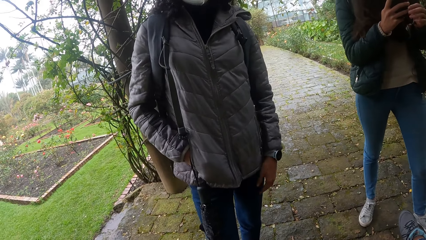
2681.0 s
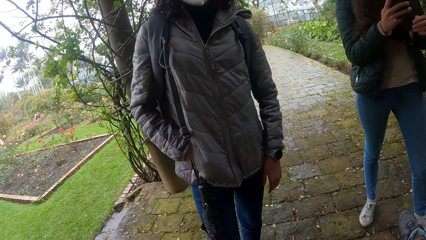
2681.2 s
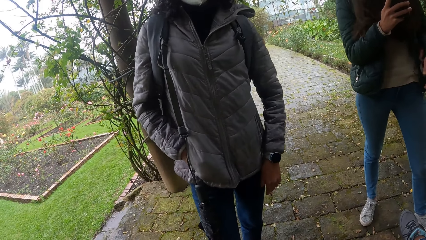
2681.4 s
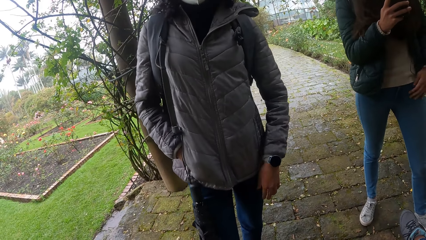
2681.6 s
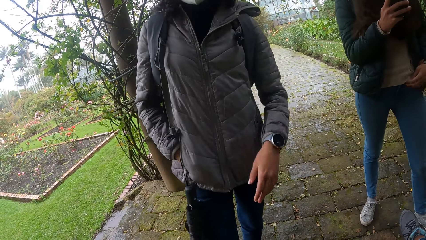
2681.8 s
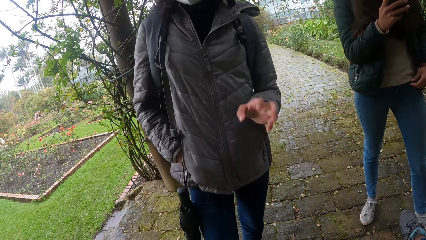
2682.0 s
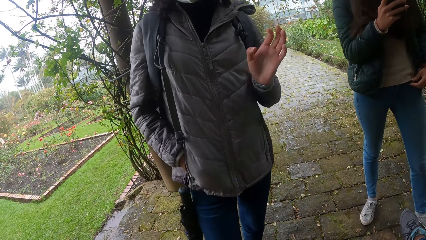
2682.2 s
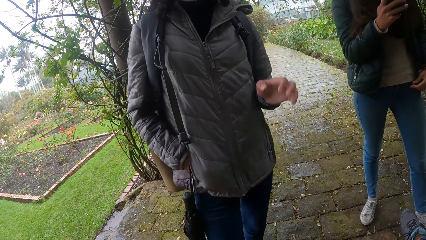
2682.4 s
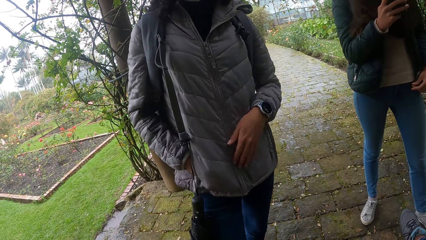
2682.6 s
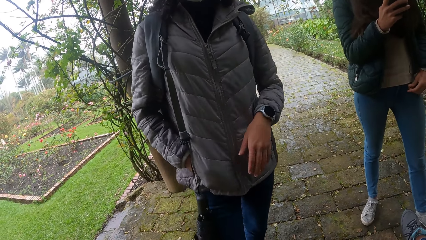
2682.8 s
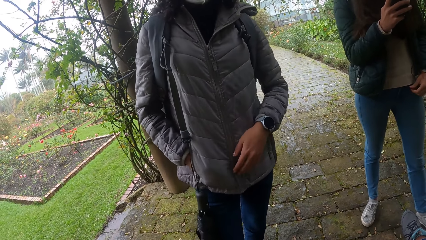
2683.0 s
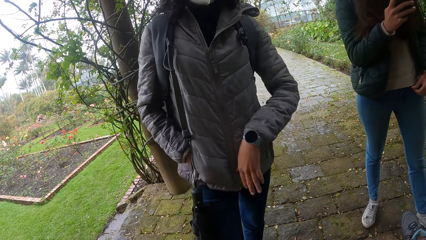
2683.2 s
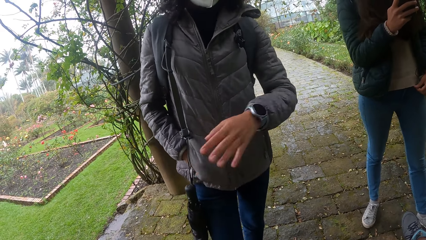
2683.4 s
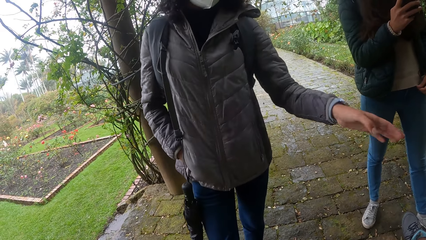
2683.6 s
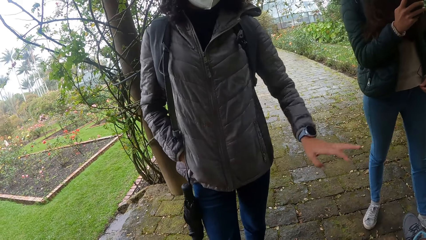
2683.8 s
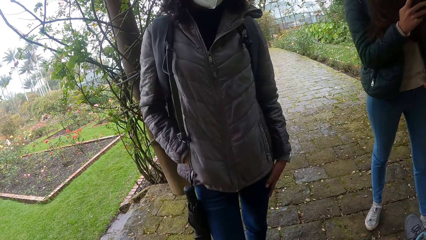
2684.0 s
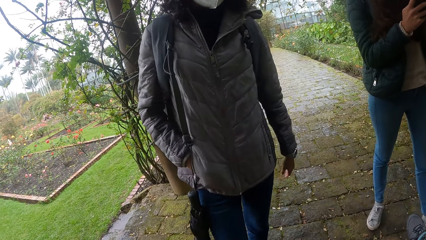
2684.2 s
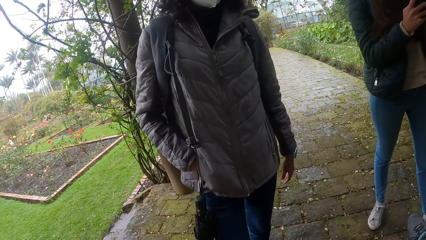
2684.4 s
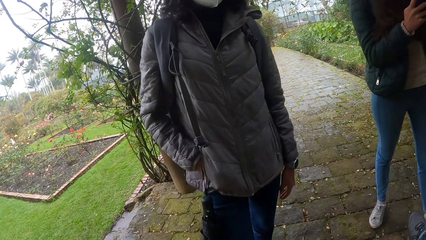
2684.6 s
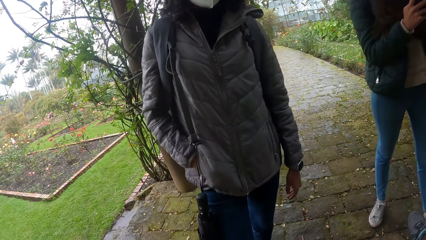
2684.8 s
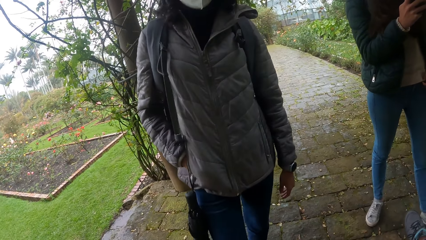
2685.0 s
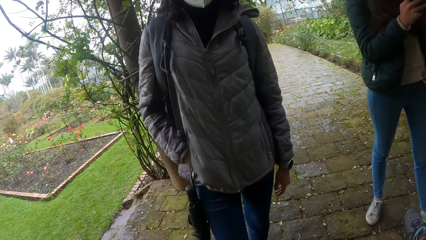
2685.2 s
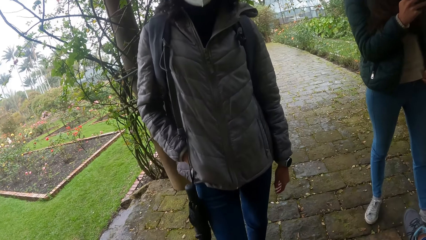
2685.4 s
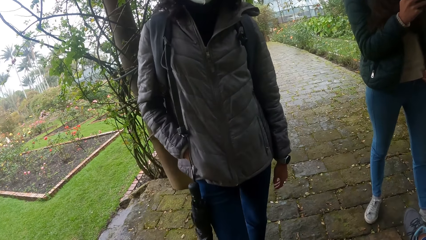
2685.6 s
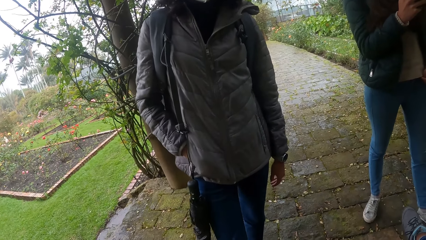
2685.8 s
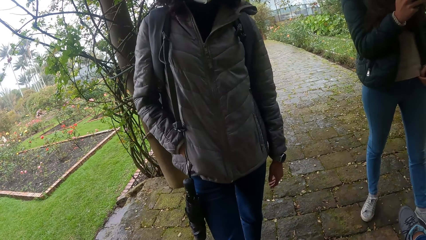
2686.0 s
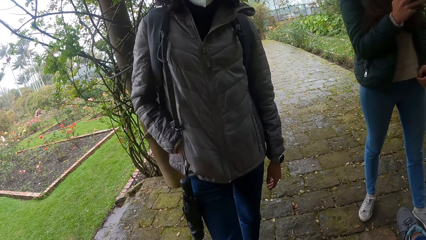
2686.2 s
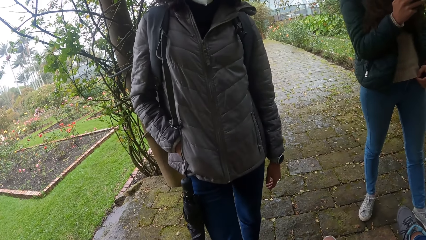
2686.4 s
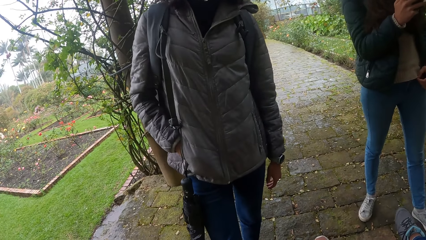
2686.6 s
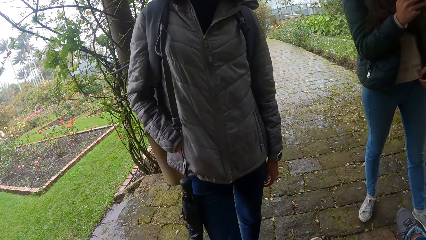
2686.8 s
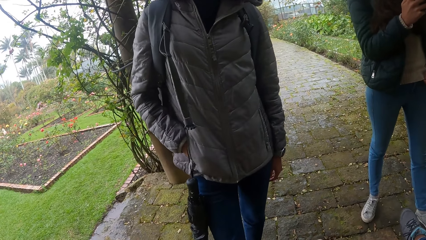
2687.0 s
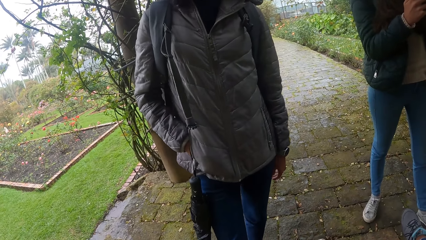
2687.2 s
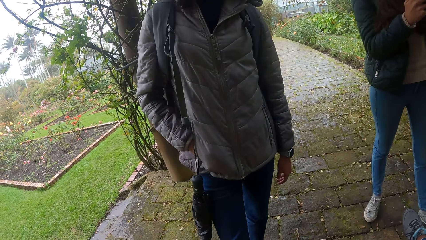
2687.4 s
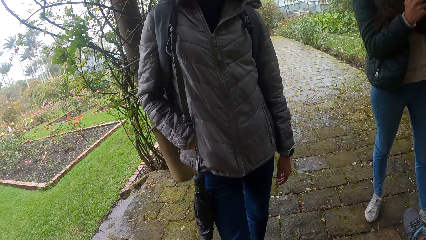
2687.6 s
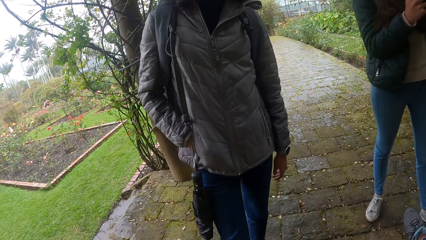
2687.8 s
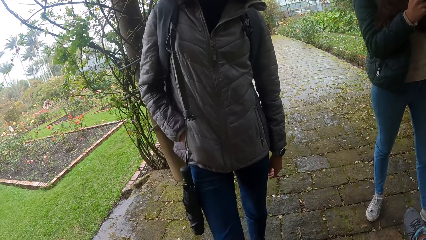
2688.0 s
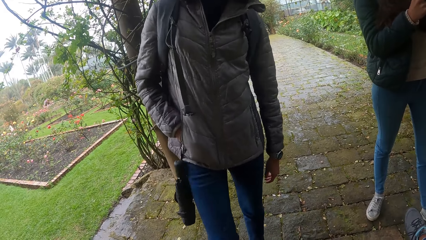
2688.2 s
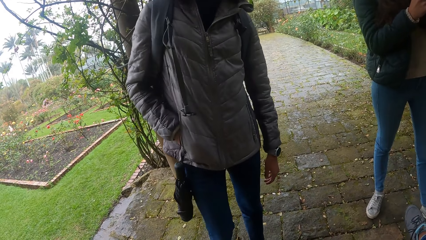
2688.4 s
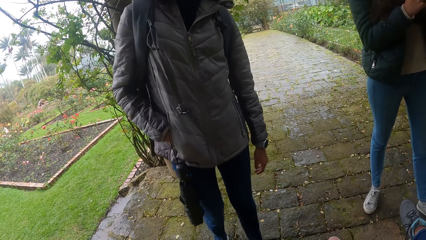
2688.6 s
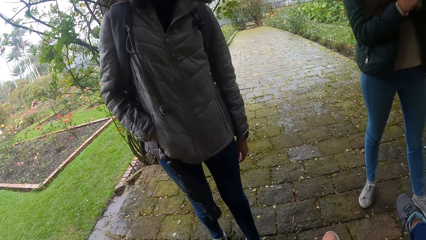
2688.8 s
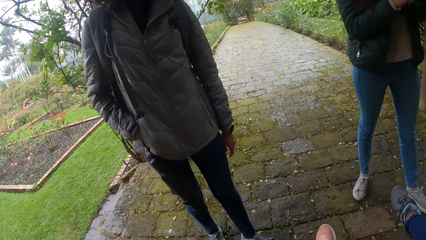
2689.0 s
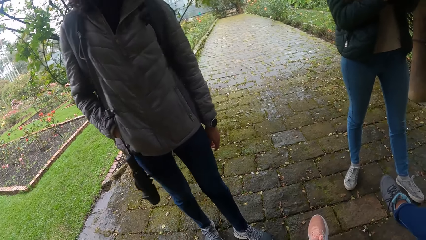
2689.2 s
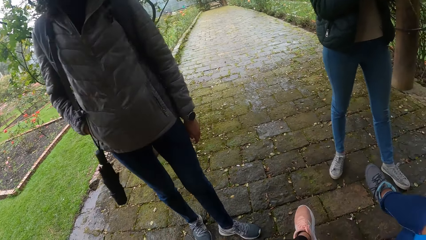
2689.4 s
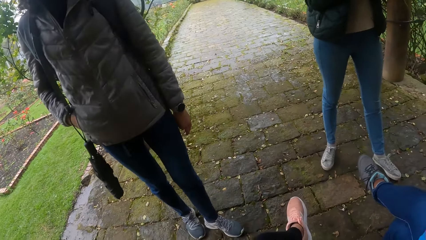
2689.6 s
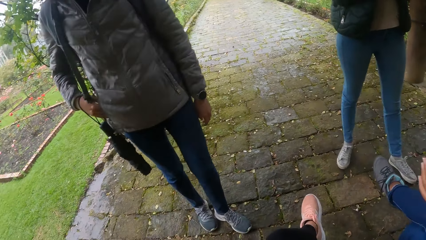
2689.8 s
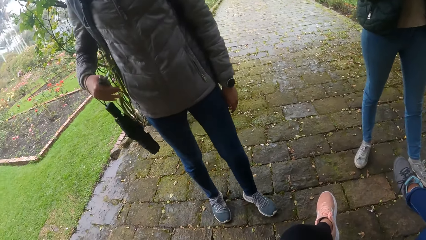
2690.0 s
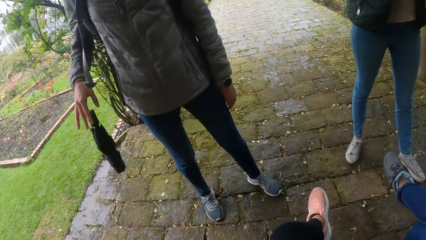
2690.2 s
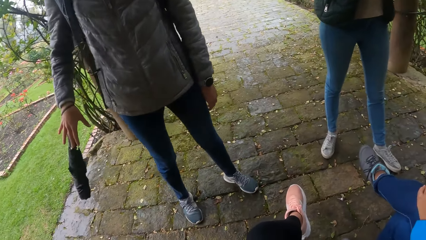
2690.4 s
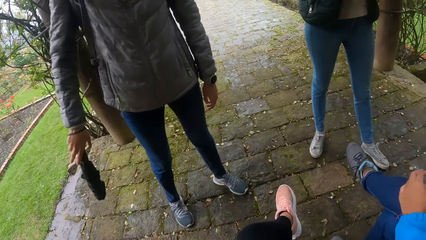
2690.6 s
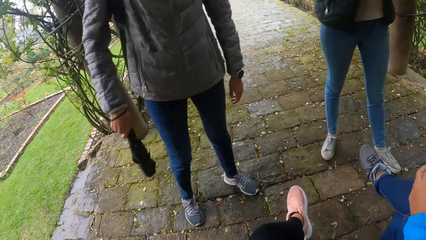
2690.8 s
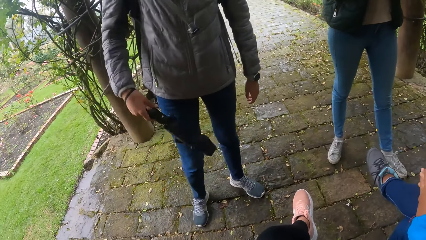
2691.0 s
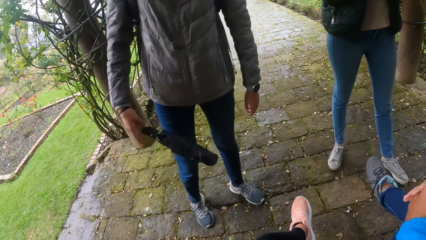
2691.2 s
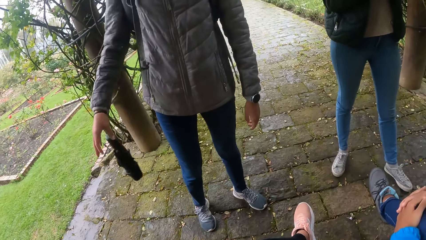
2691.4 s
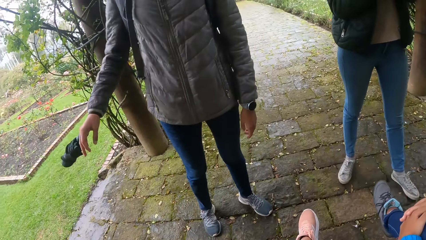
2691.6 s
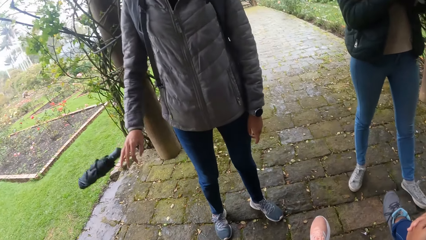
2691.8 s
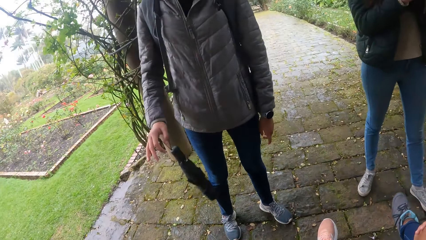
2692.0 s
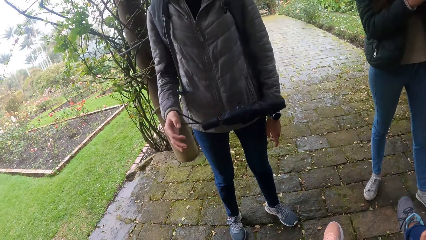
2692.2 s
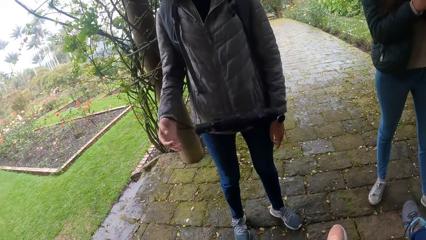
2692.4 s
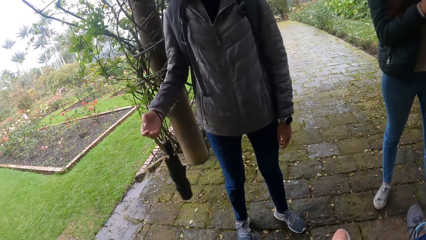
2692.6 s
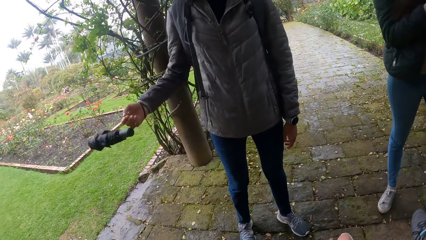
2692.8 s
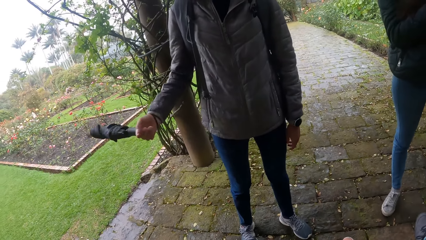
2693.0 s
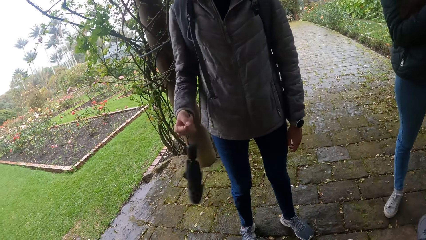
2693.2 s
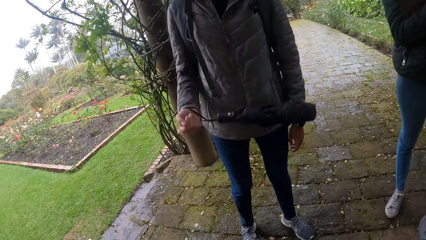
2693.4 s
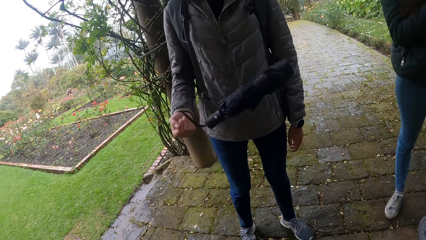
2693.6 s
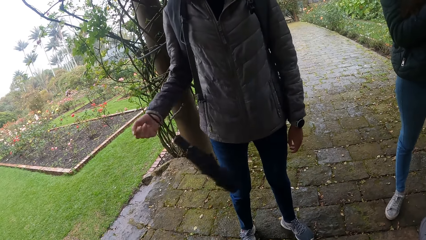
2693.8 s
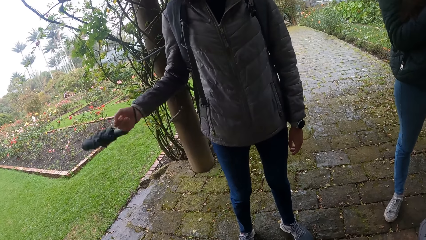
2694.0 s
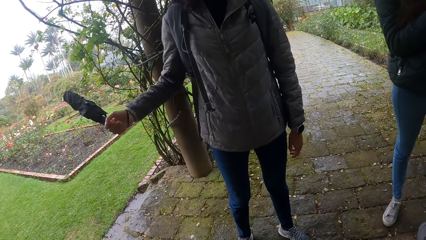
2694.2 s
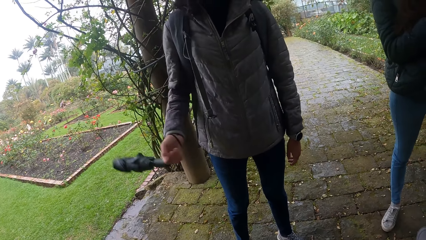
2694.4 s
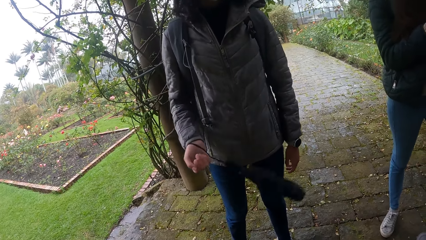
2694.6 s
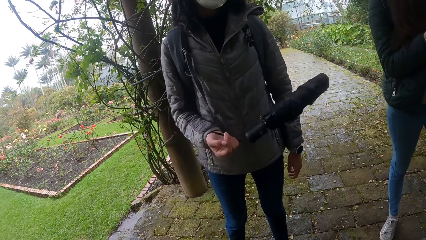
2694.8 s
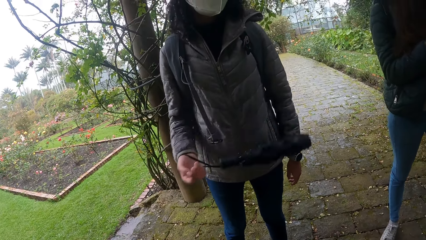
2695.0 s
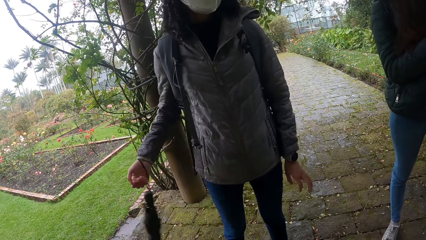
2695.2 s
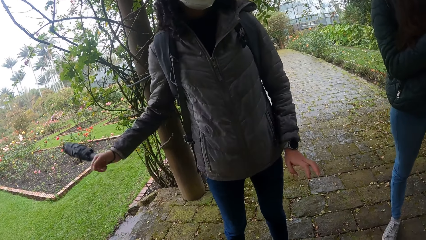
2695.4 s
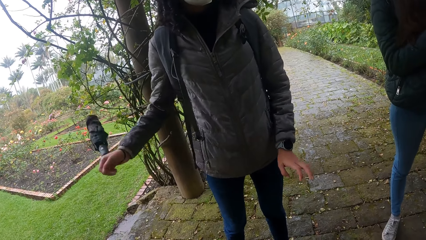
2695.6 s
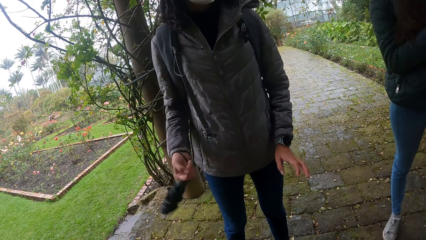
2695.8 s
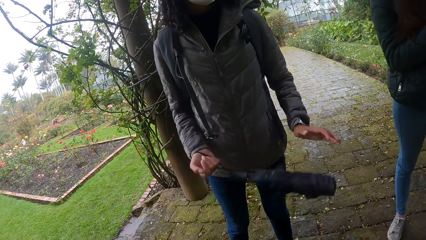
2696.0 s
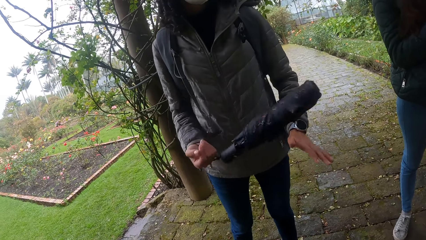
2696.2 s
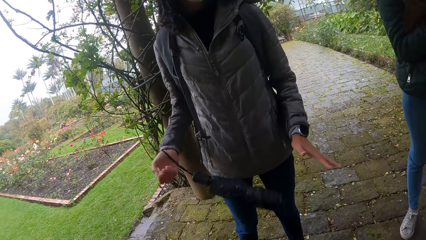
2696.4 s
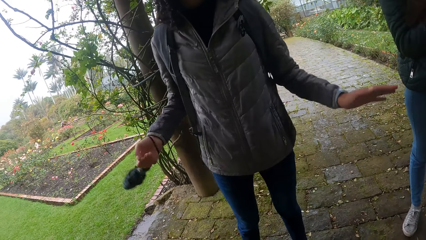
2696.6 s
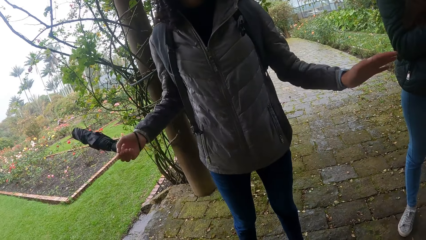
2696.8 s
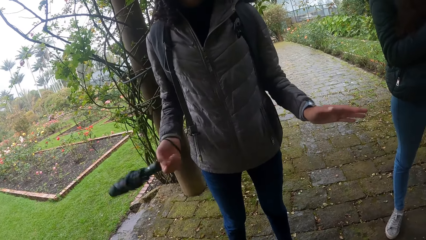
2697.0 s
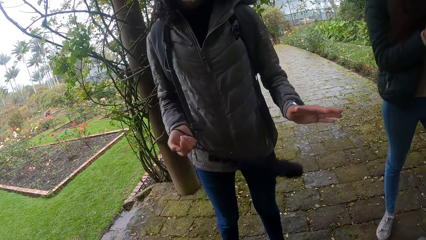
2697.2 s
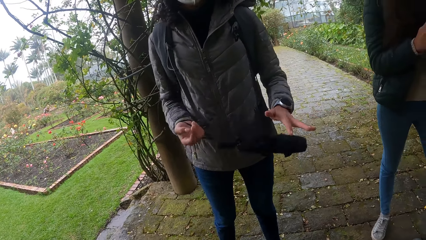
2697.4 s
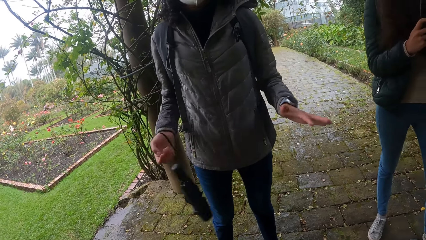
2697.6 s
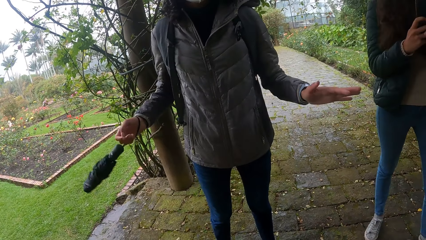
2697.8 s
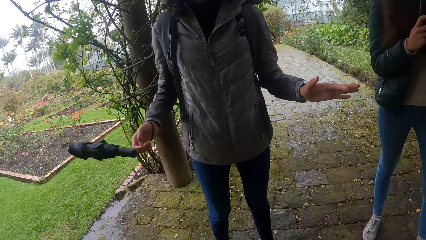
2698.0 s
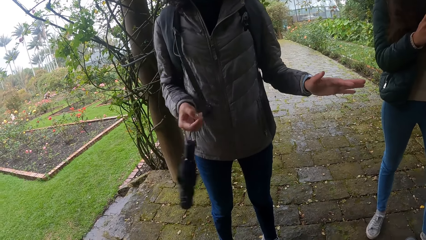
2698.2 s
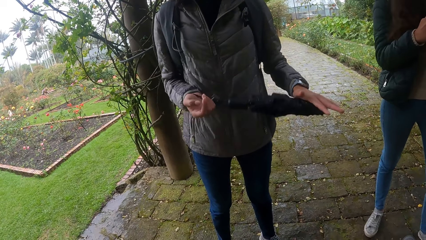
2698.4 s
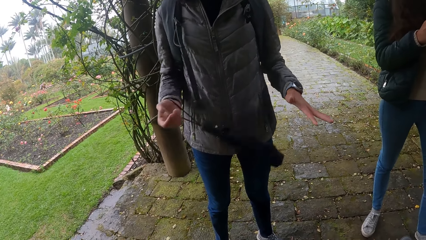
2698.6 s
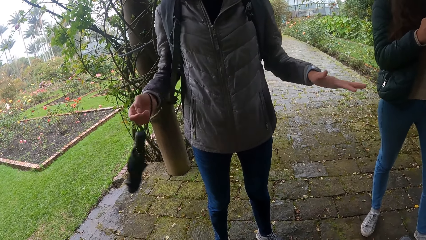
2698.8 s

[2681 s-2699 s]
The woman adjusts her blouse with her left hand. A lady operates a mobile phone. Another lady interacts with the camera wearer. The other lady moves around a park. Another woman swings the umbrella in her right hand. The camera wearer looks around the park. The other lady swings the umbrella. The other woman hits the umbrella in her right hand with her left hand. She does it again.
